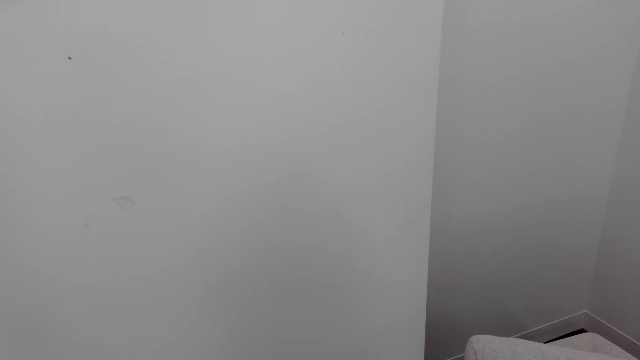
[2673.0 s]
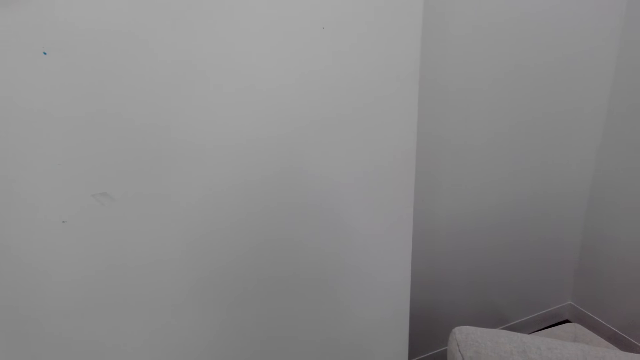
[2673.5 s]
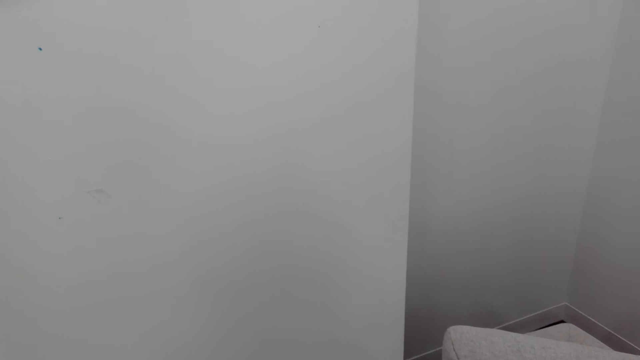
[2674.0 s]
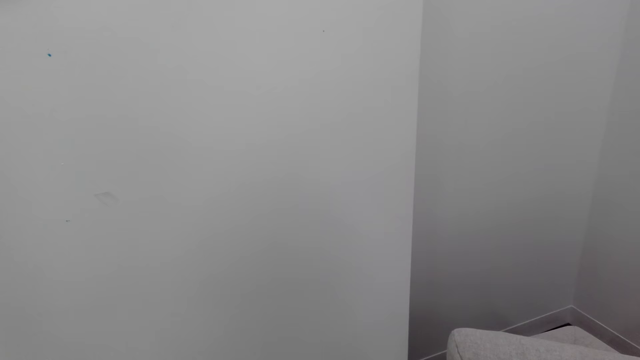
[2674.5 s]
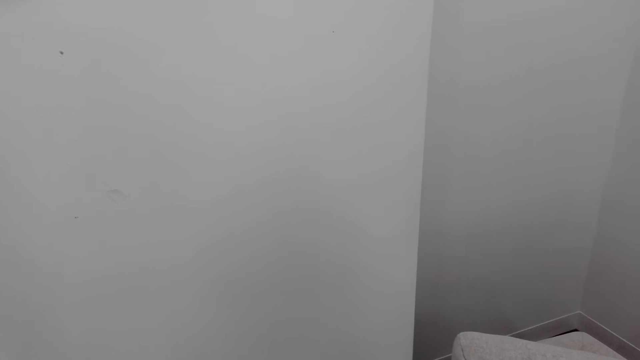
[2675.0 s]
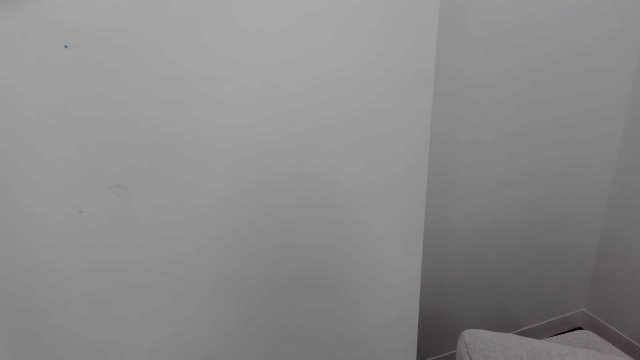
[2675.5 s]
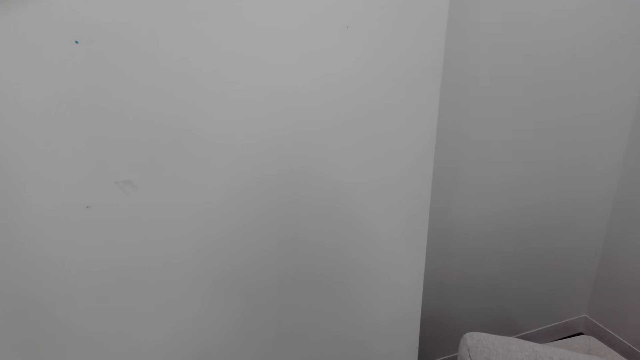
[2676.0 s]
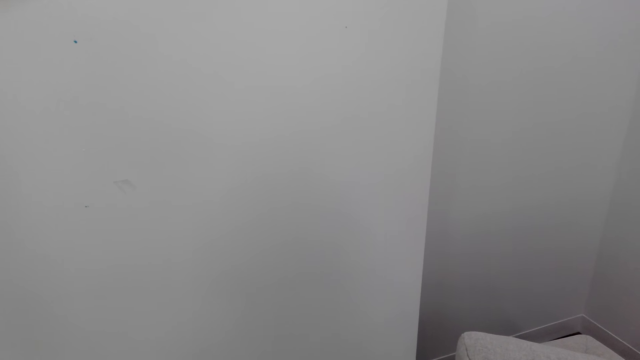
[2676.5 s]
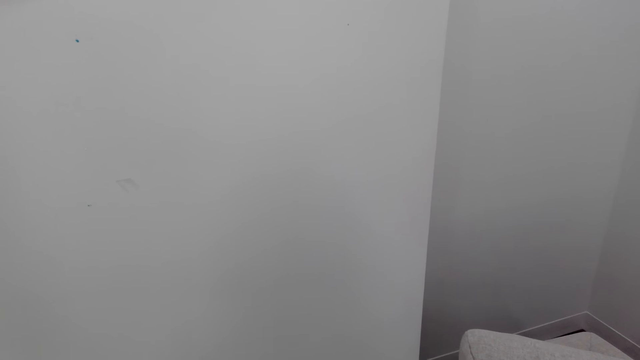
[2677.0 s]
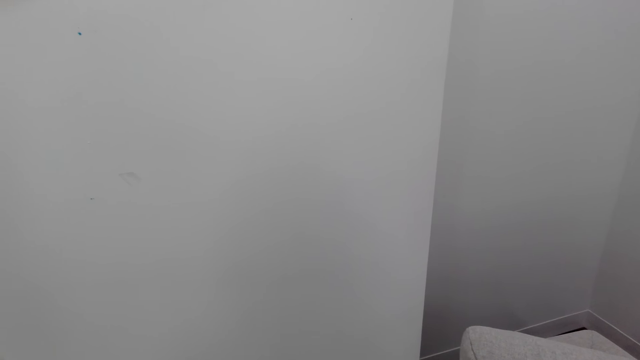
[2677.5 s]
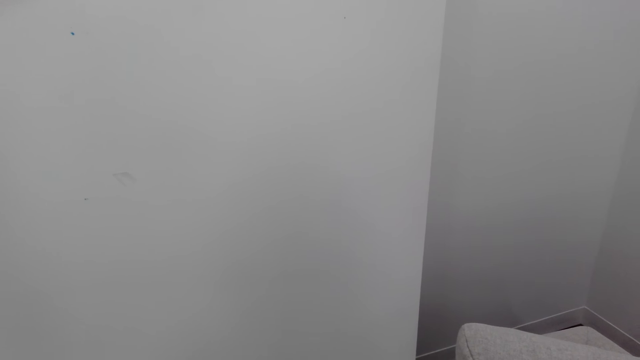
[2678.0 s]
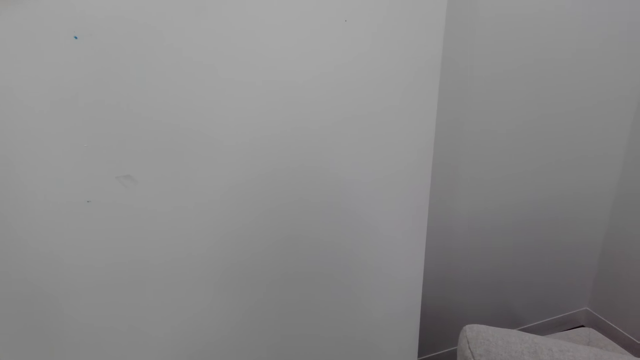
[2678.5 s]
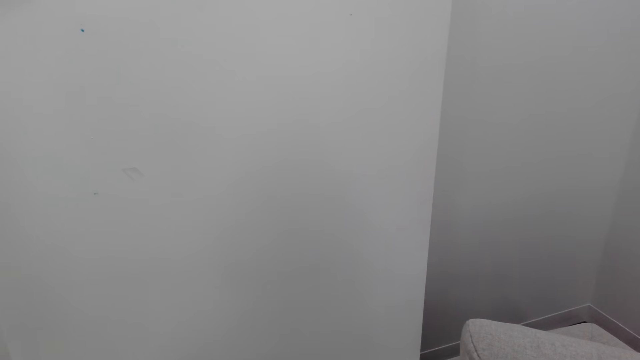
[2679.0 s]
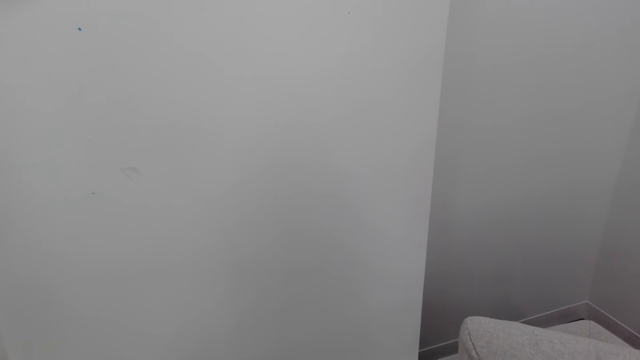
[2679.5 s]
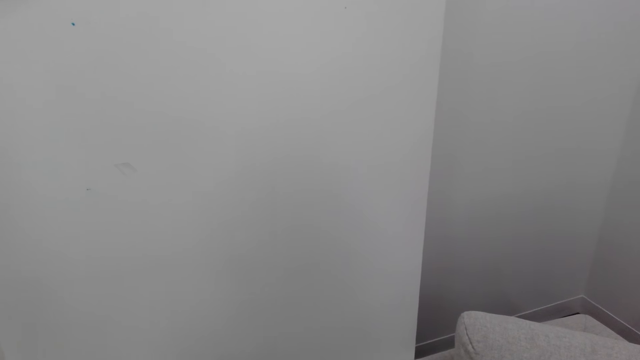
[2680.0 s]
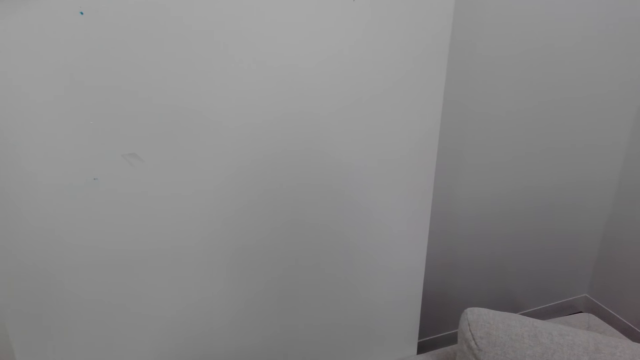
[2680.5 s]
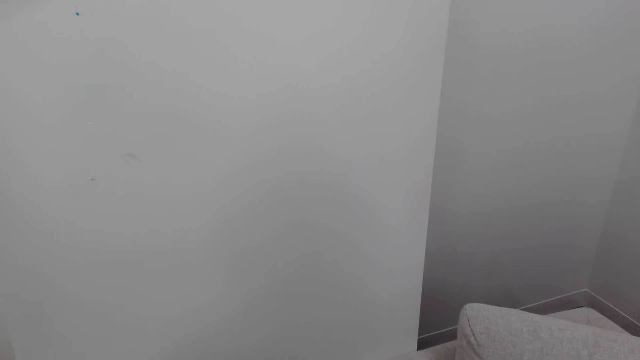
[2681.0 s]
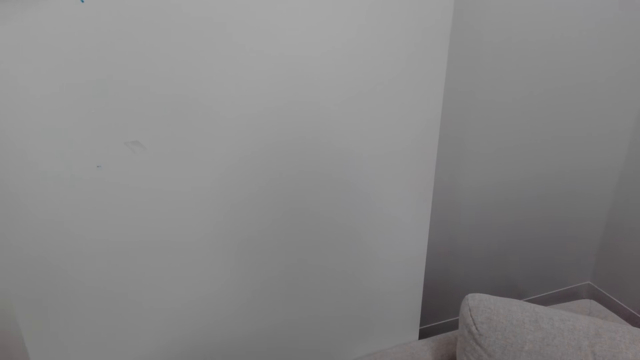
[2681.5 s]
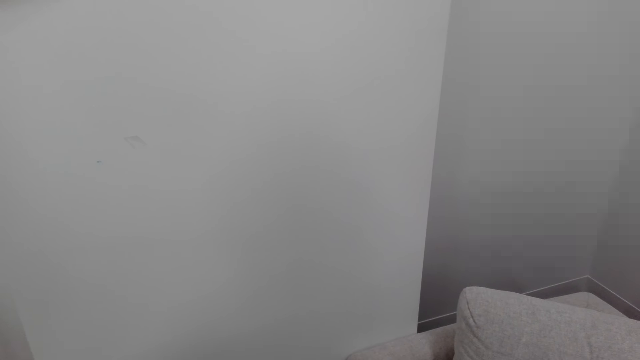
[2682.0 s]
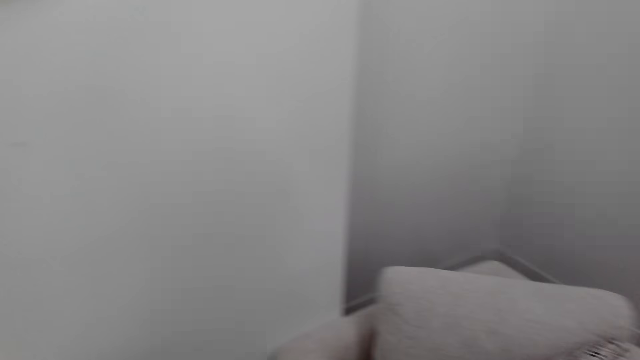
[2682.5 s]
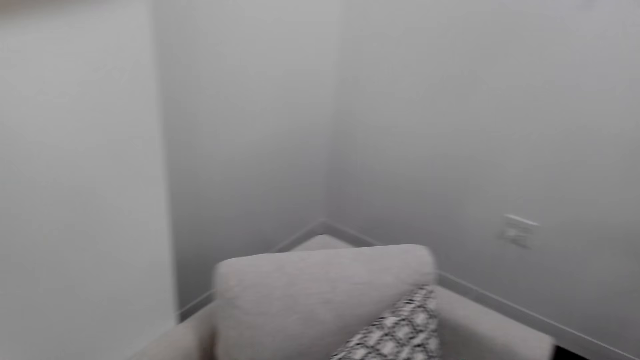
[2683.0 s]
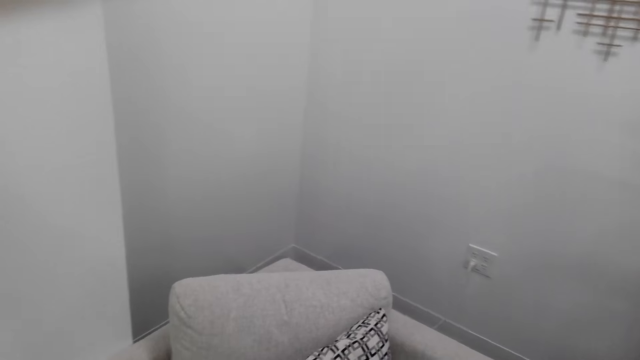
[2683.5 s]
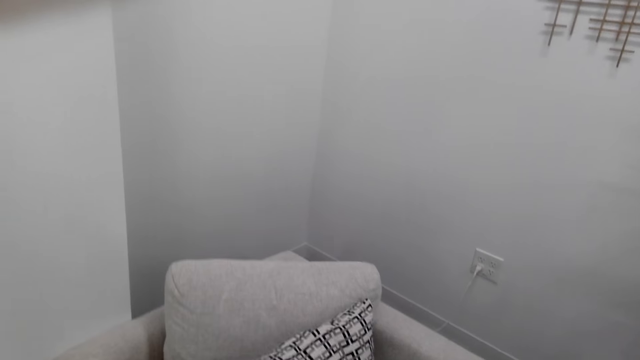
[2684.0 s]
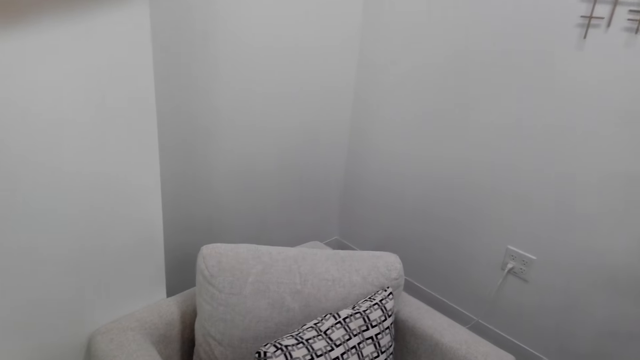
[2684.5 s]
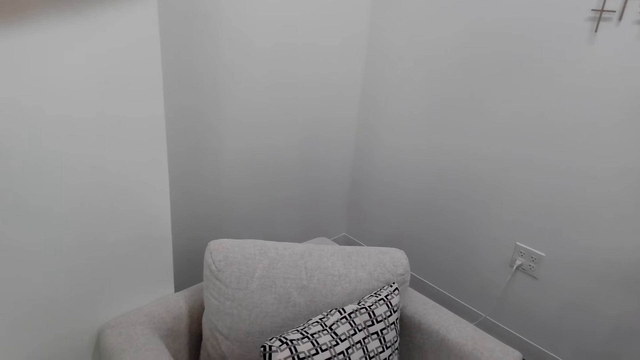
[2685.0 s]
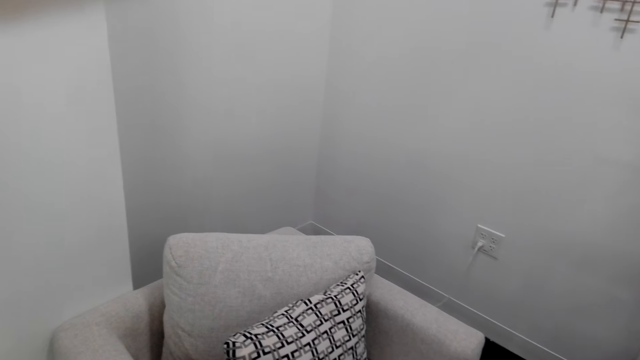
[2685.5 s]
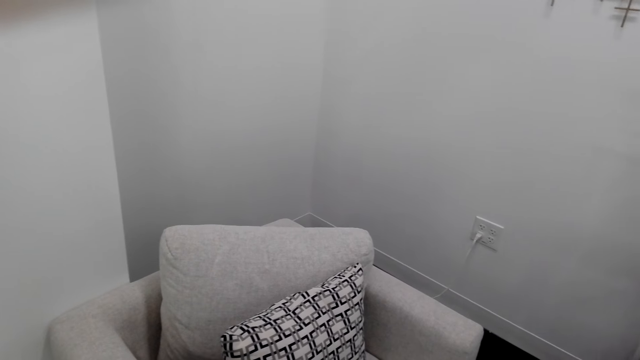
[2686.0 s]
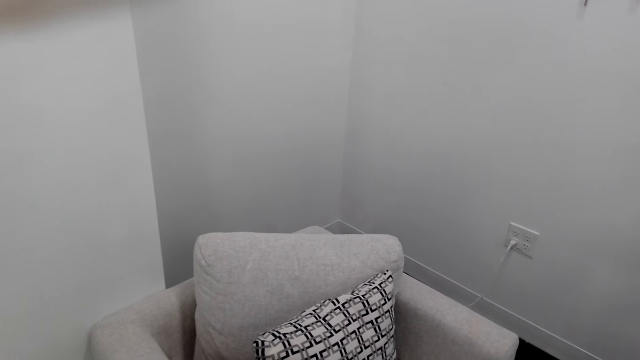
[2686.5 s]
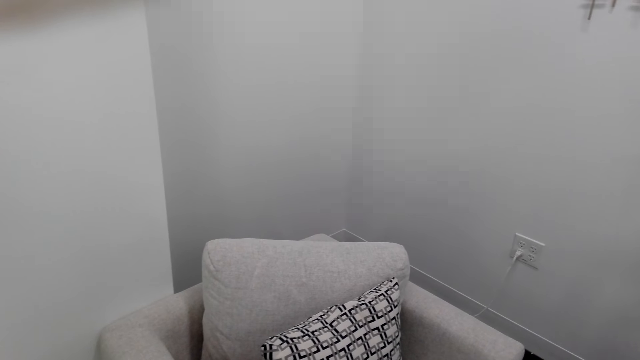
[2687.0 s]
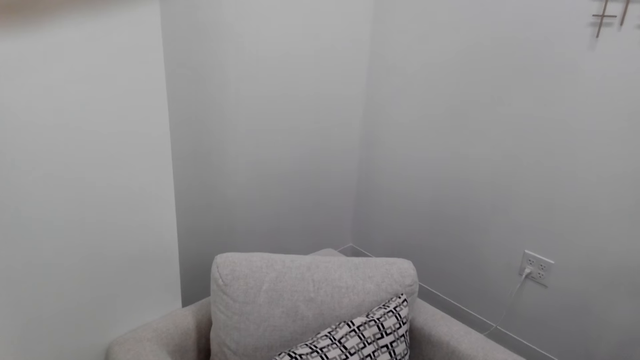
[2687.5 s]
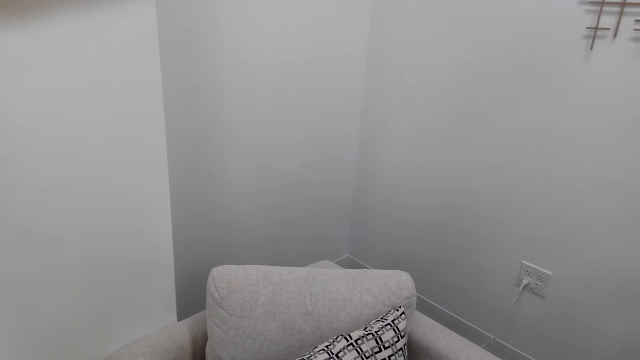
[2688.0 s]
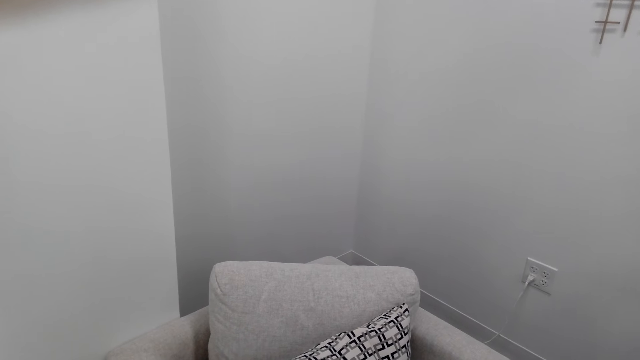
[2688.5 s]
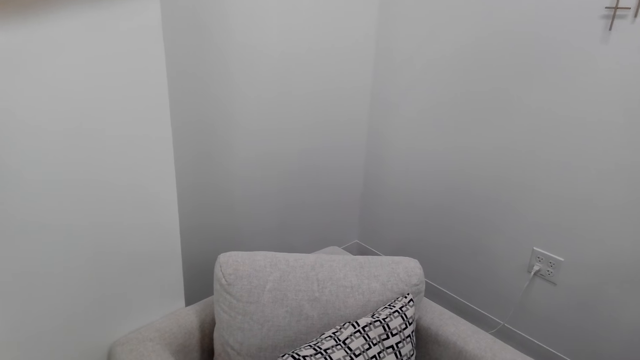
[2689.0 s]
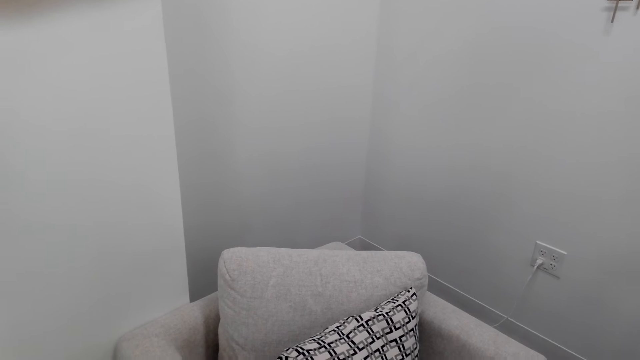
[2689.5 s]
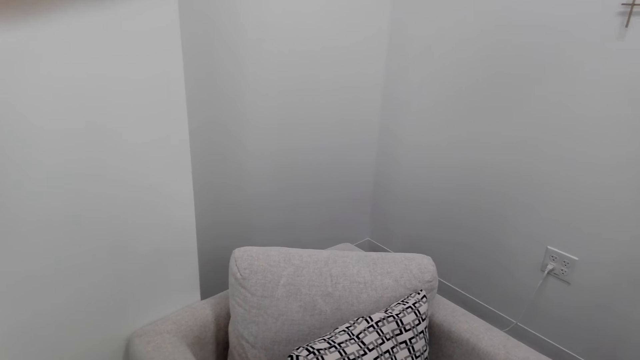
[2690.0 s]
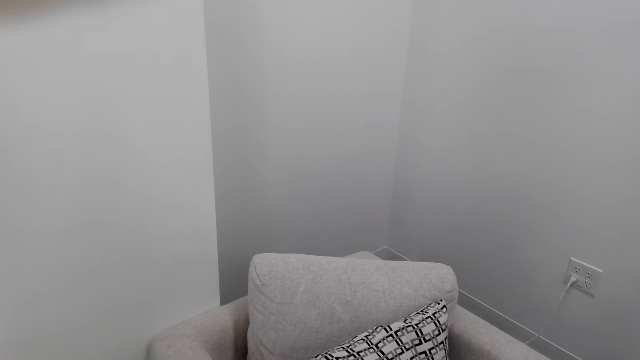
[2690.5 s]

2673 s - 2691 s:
The camera wearer stares at the wall. They stare at the sofa set.

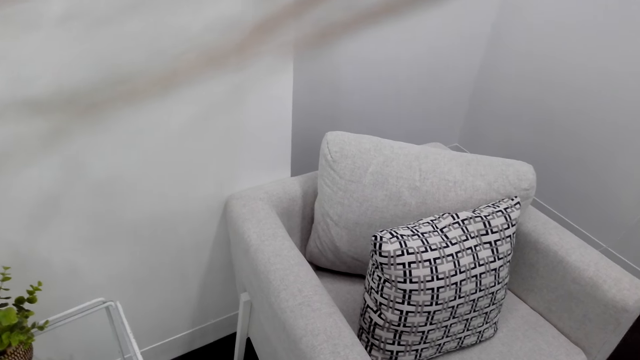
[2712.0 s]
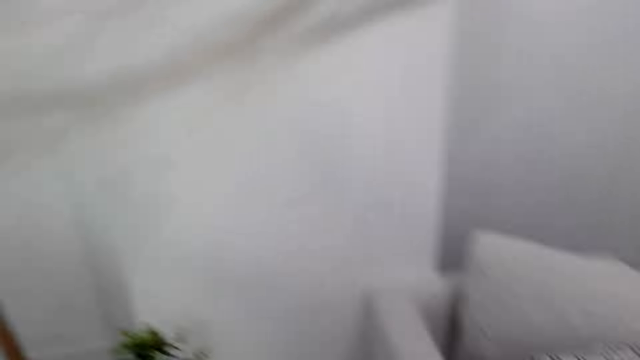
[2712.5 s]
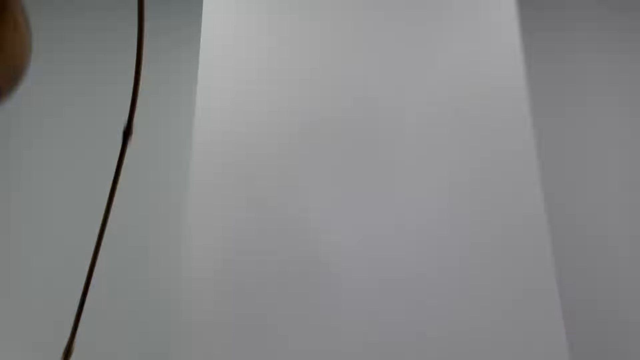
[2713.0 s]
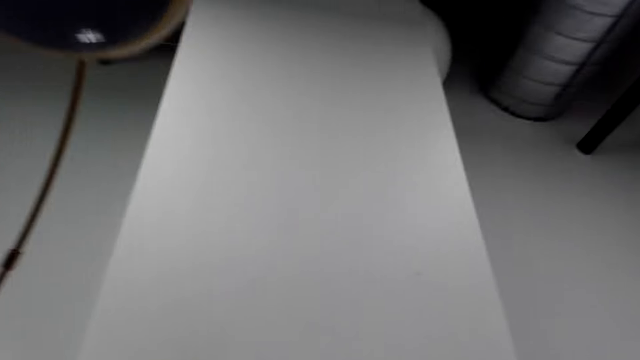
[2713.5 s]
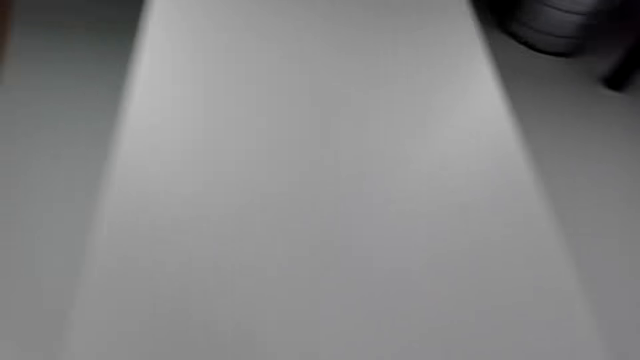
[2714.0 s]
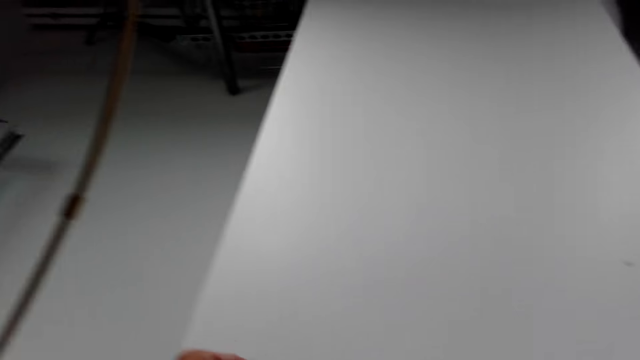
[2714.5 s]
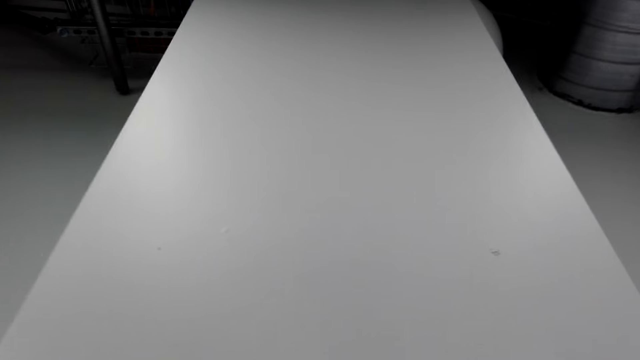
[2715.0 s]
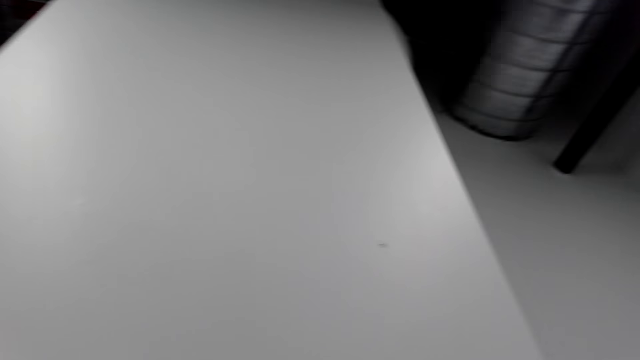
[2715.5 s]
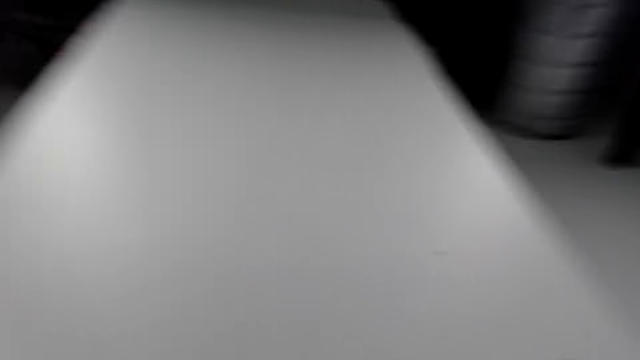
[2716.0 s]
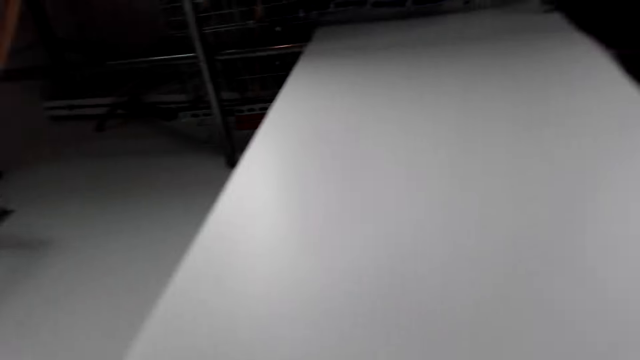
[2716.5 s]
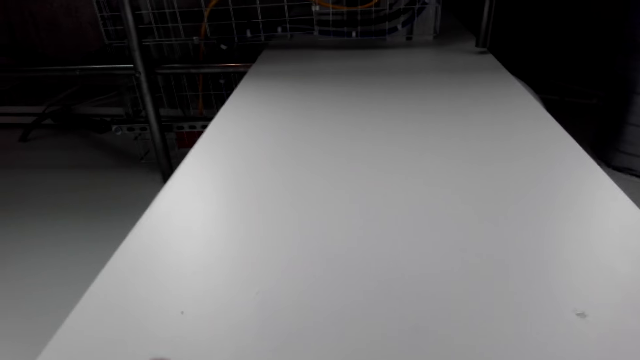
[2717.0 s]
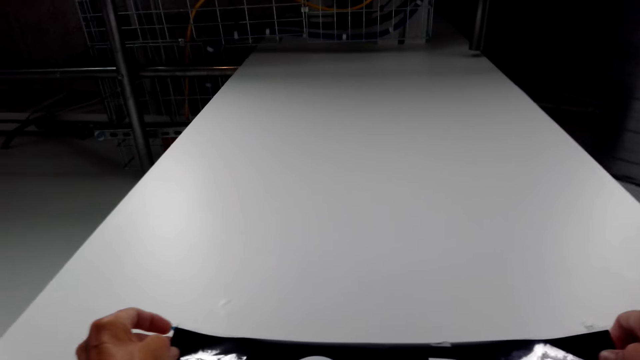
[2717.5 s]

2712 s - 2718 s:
The camera wearer stares at the wall.
